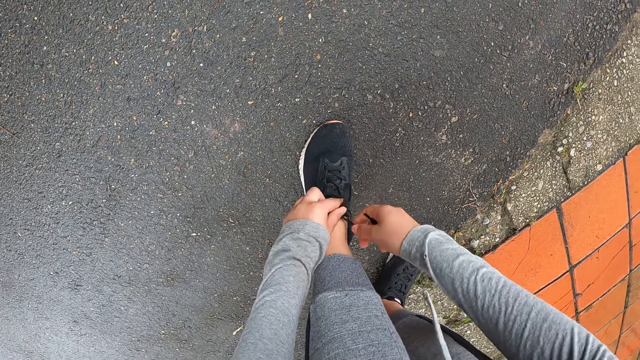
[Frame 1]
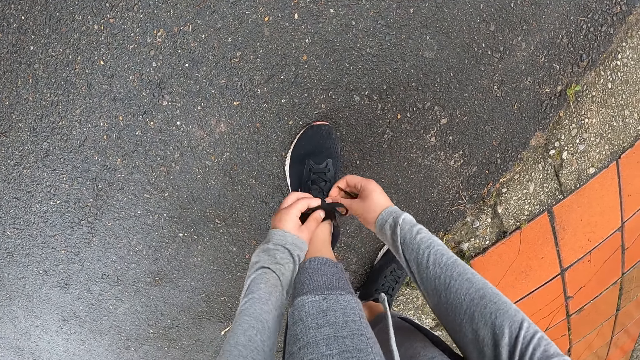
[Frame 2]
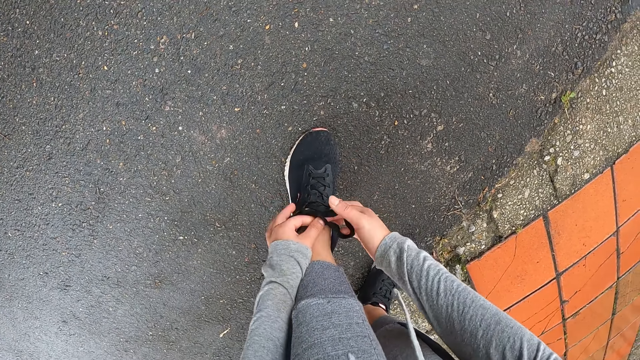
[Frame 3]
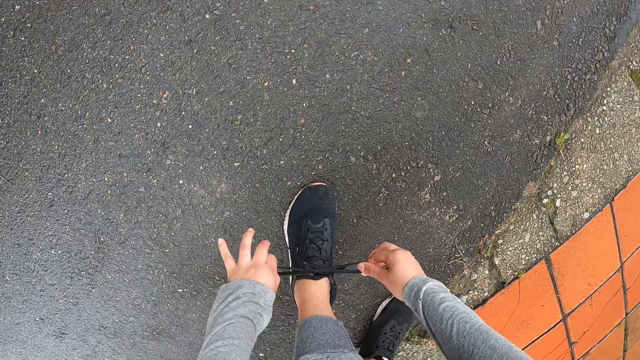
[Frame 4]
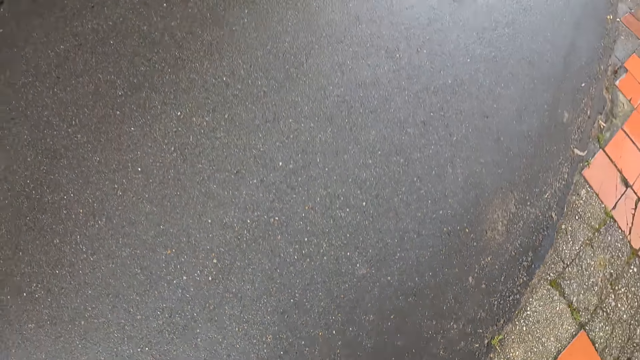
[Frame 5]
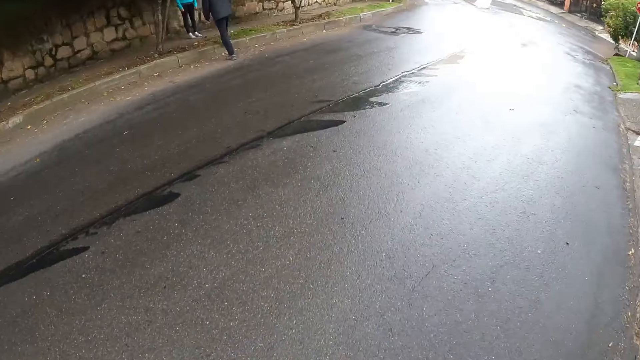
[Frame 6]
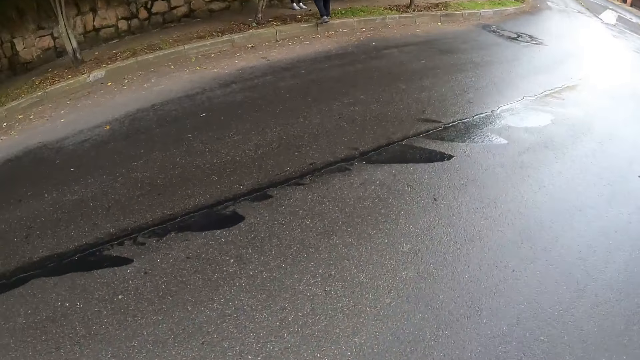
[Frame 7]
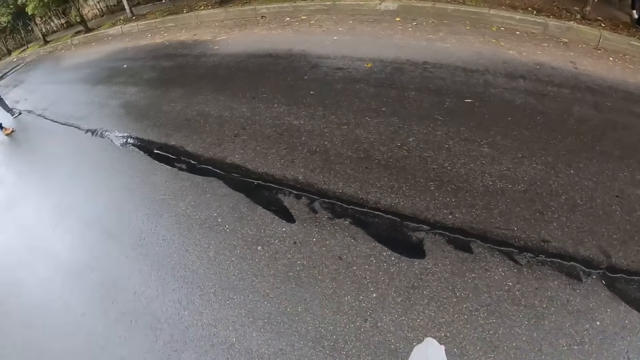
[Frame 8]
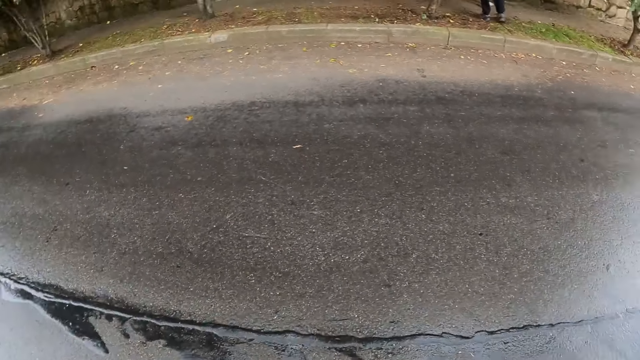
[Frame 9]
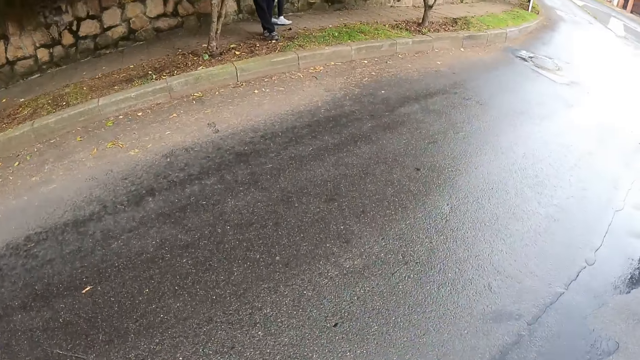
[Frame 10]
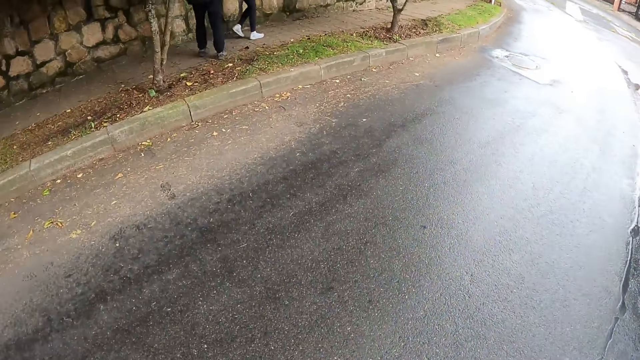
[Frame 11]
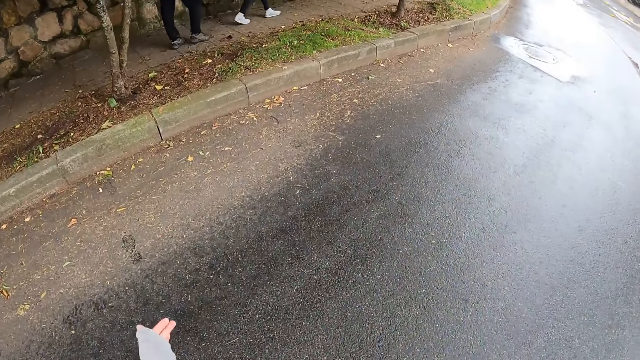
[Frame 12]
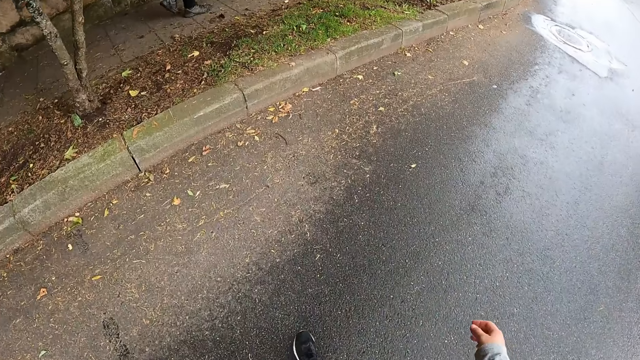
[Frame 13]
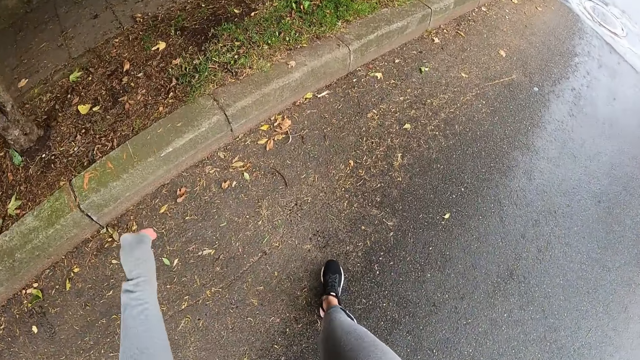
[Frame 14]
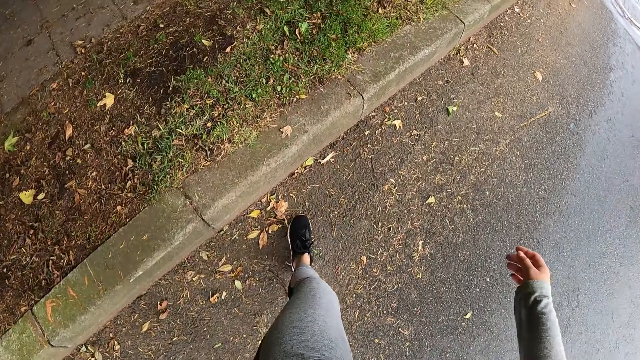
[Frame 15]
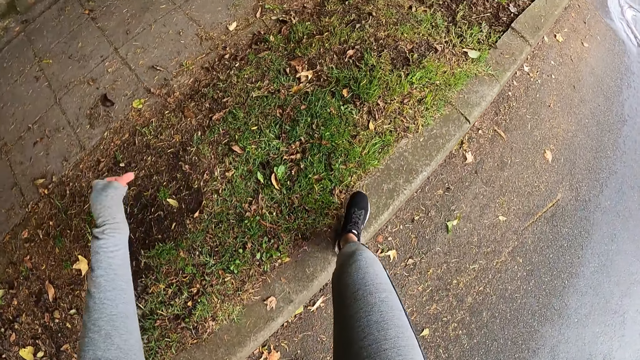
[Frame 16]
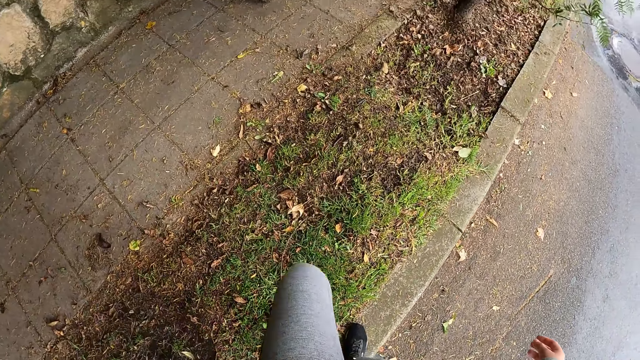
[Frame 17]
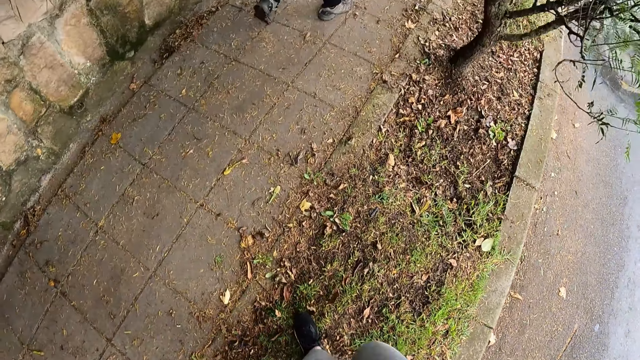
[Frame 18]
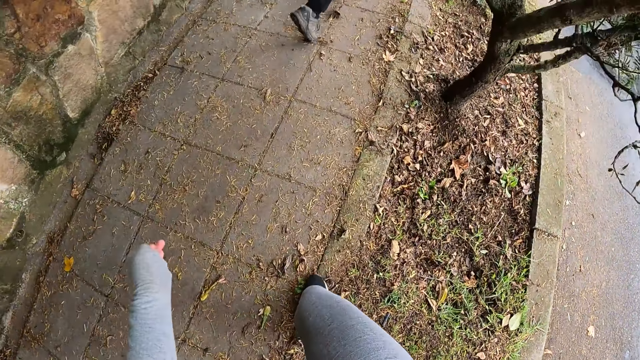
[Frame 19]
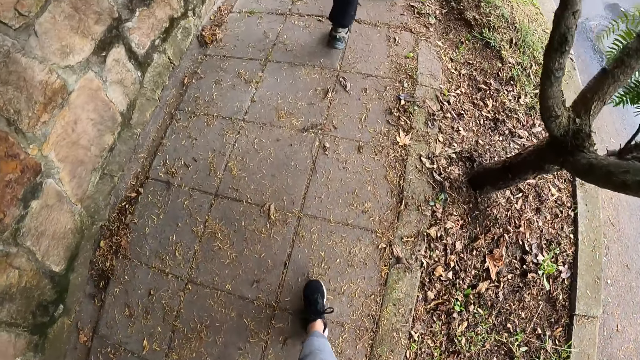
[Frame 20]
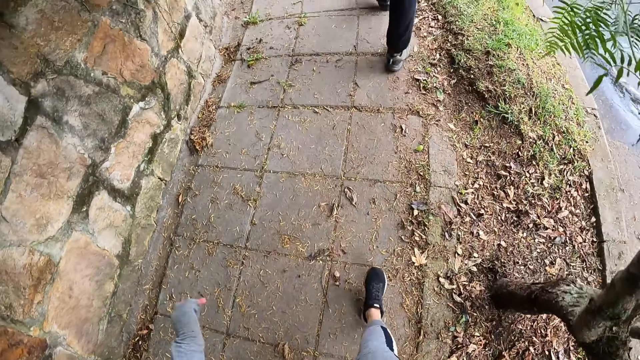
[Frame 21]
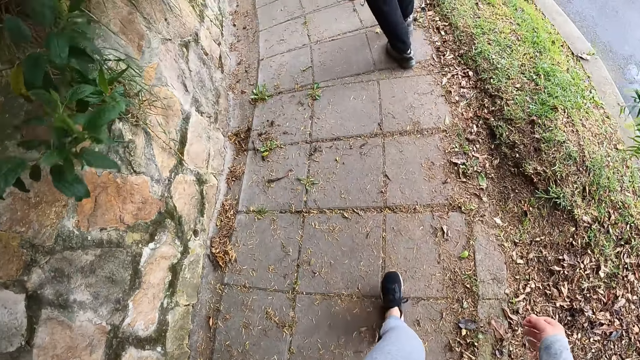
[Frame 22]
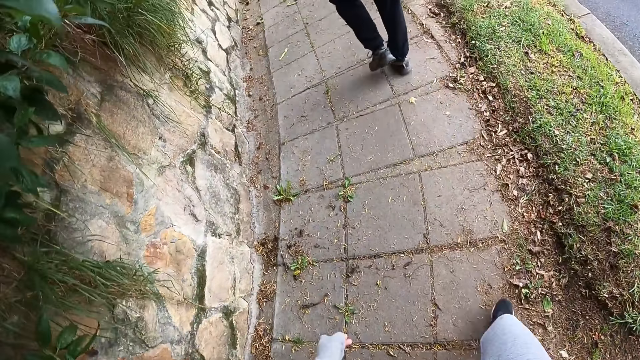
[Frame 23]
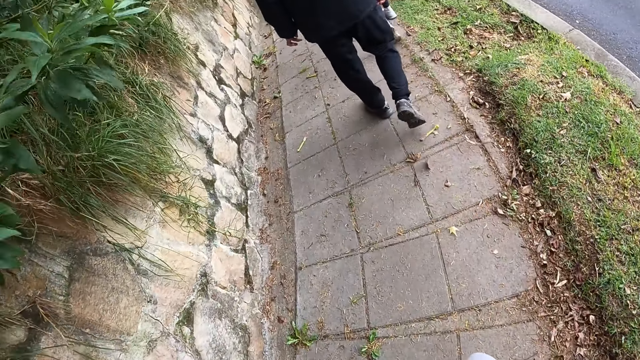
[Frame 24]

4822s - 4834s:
The camera wearer walks towards the man and the woman. They walk along the road with colleagues. The man and the woman walk on a walkway. The camera wearer walks behind the man and the woman on the walkway.

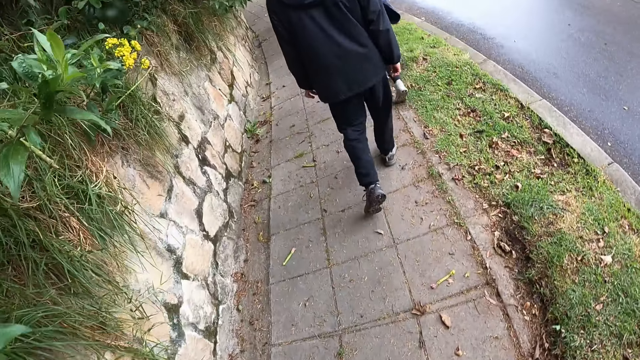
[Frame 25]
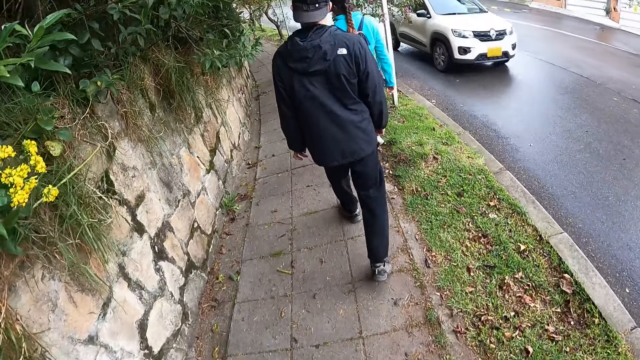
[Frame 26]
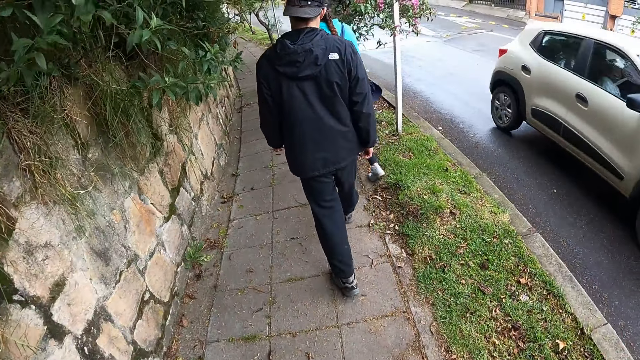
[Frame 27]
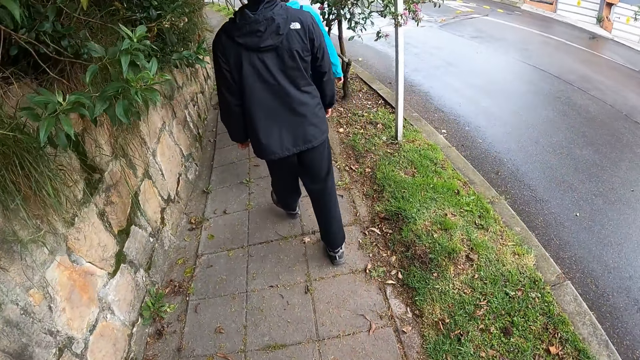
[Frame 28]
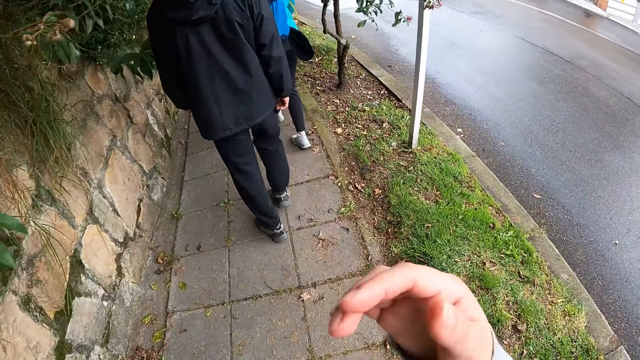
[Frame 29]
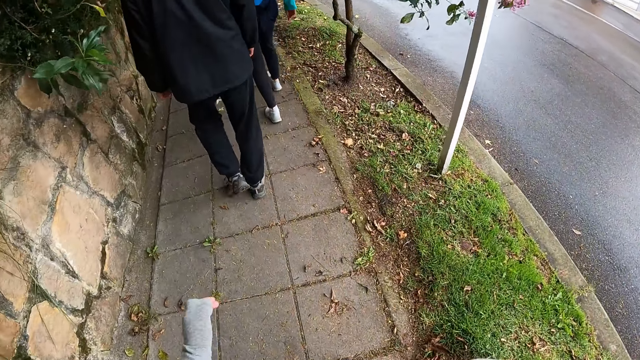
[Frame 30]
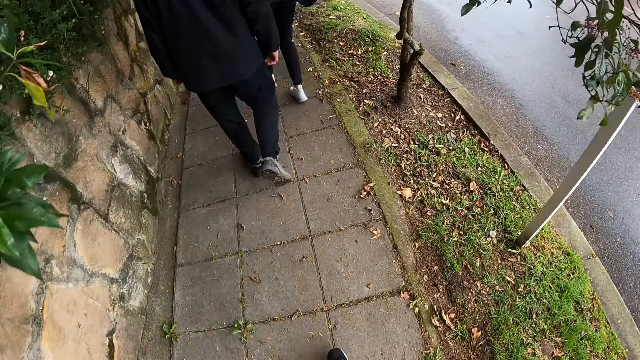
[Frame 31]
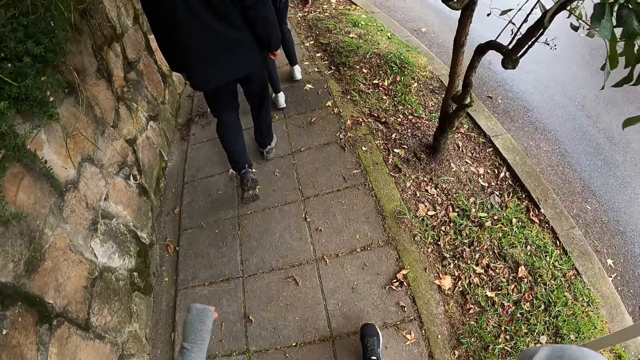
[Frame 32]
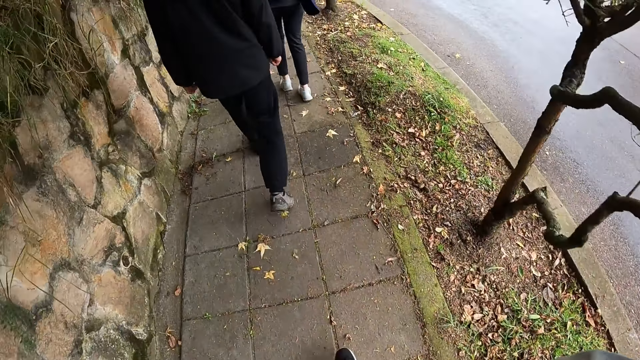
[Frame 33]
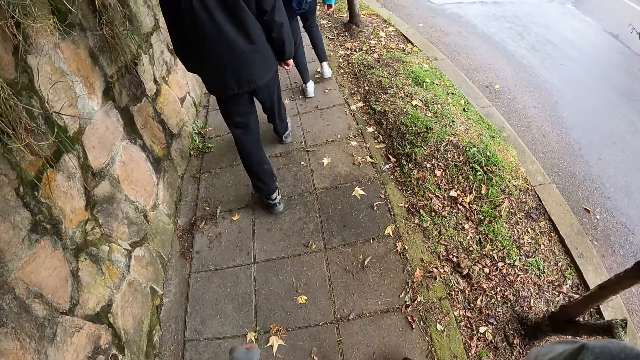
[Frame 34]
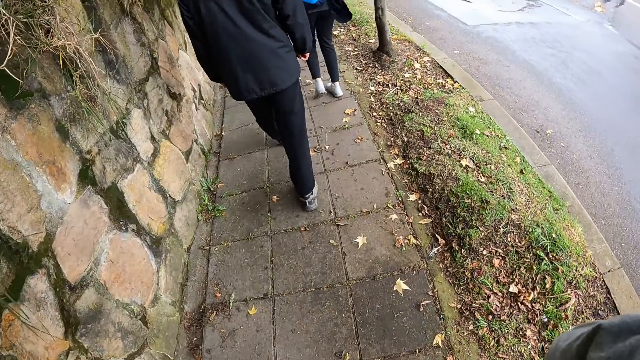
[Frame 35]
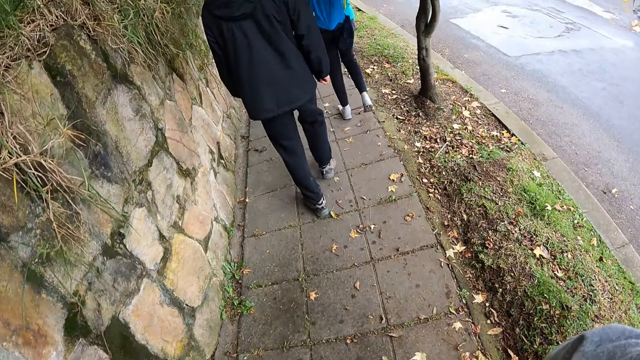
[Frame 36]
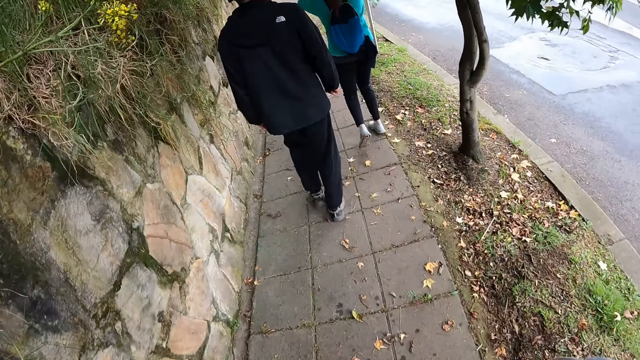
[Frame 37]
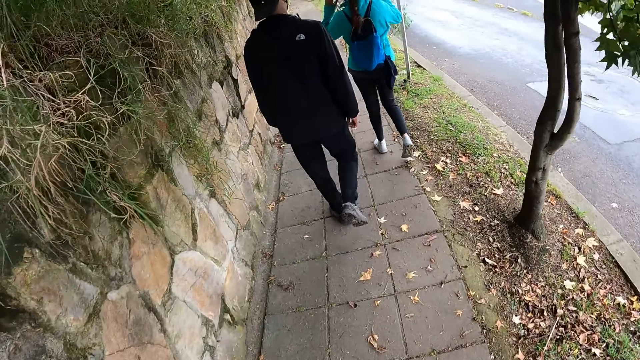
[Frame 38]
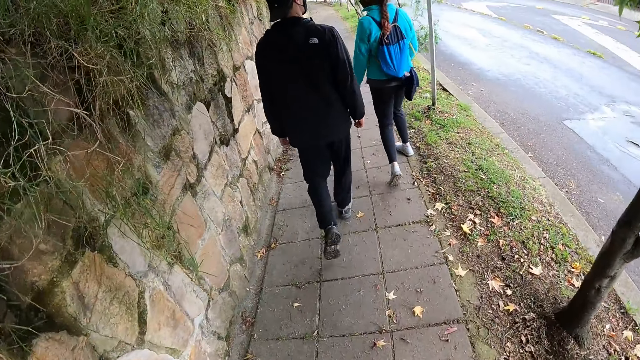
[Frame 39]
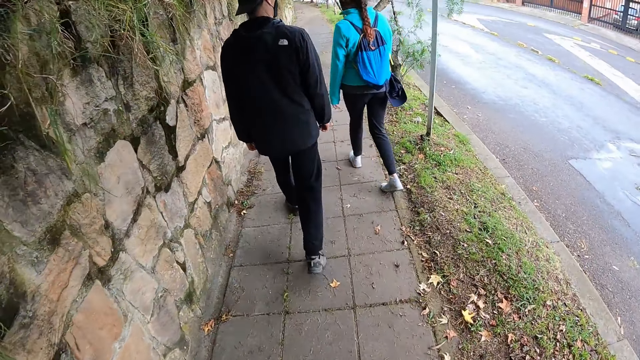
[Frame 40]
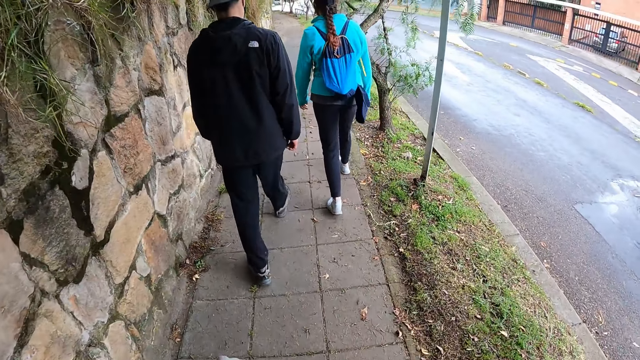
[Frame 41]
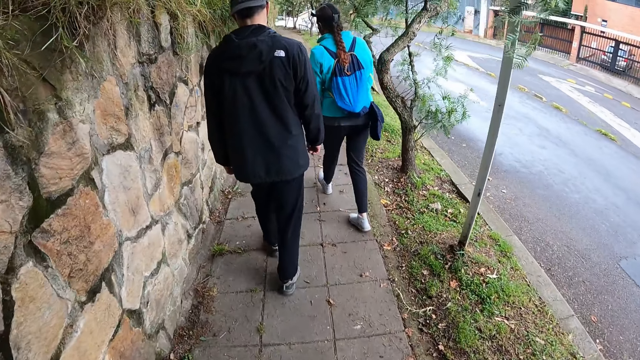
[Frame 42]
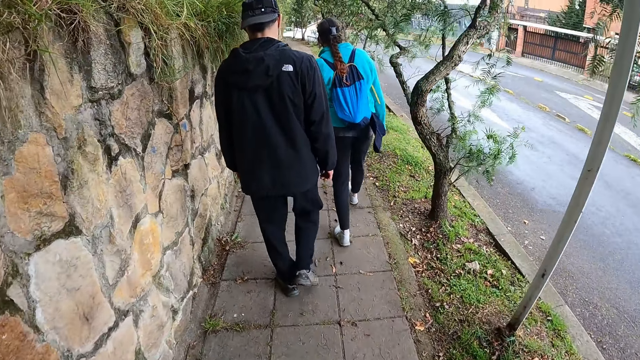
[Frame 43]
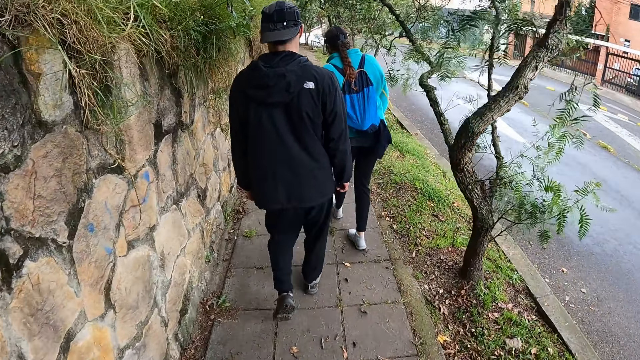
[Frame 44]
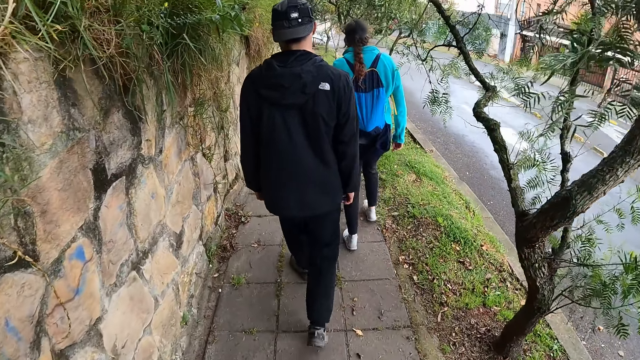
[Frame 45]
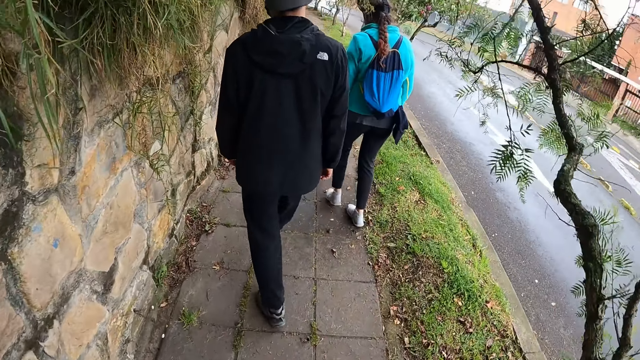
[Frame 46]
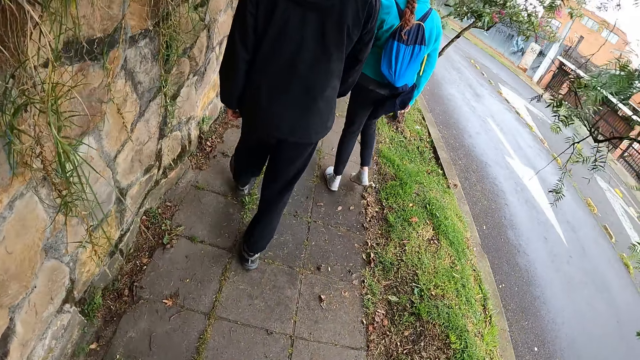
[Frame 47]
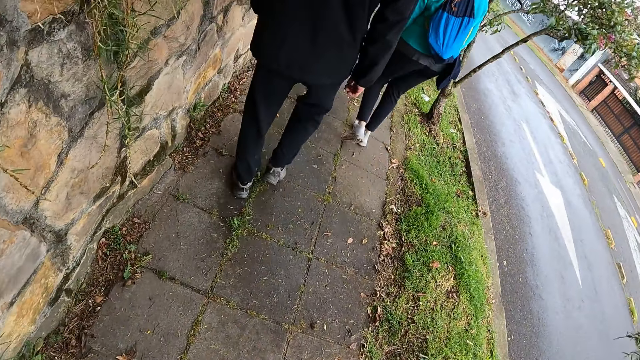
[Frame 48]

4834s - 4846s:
A white car drives past the camera wearer. The woman touches her face with both hands and removes both hands from her face.
